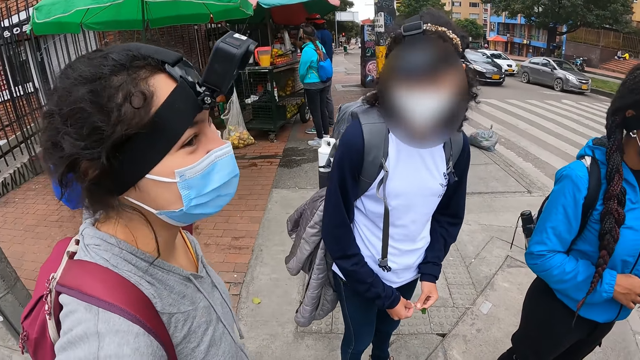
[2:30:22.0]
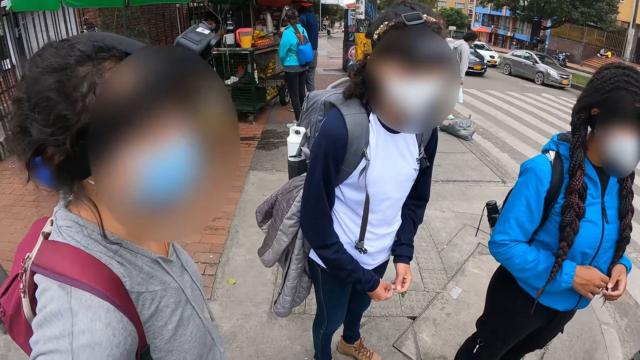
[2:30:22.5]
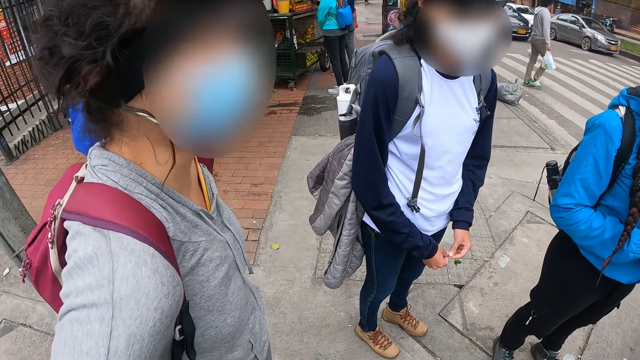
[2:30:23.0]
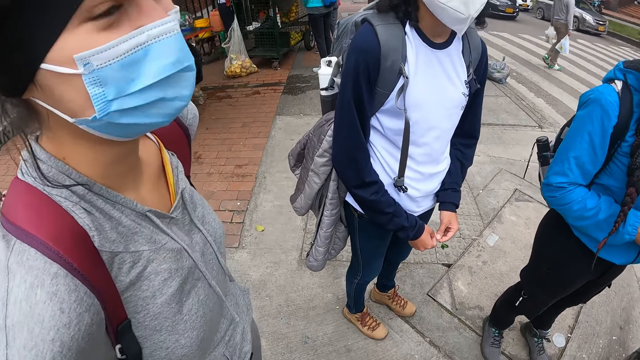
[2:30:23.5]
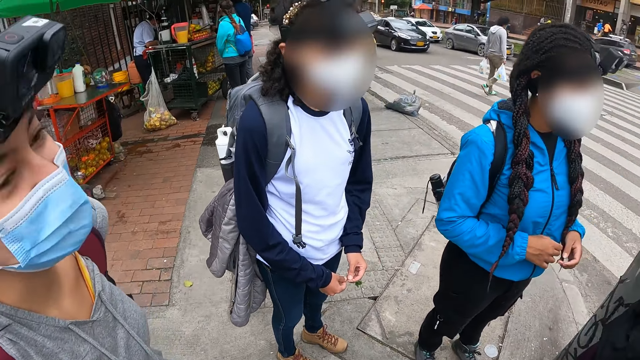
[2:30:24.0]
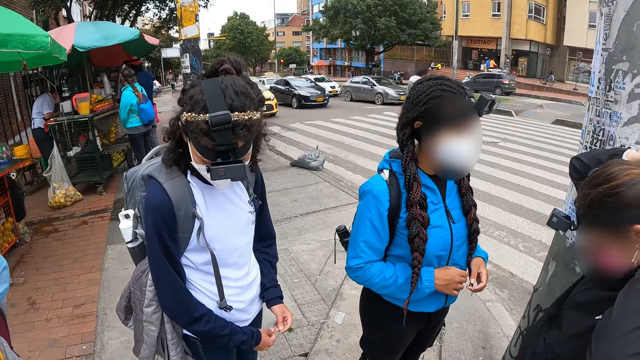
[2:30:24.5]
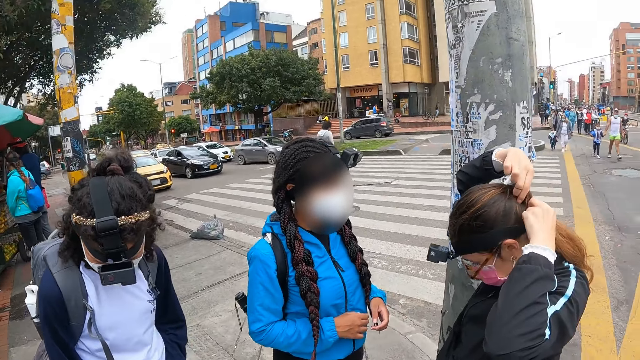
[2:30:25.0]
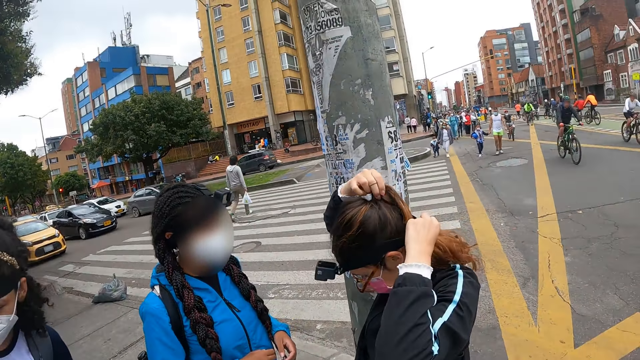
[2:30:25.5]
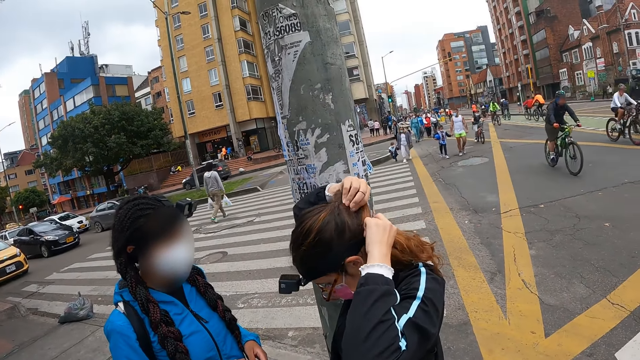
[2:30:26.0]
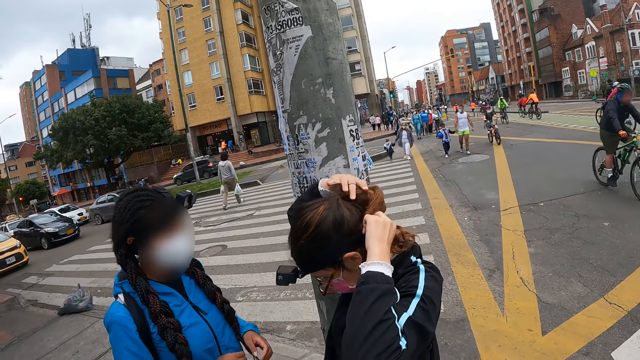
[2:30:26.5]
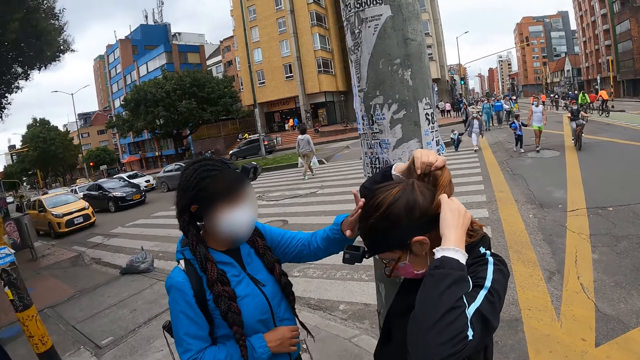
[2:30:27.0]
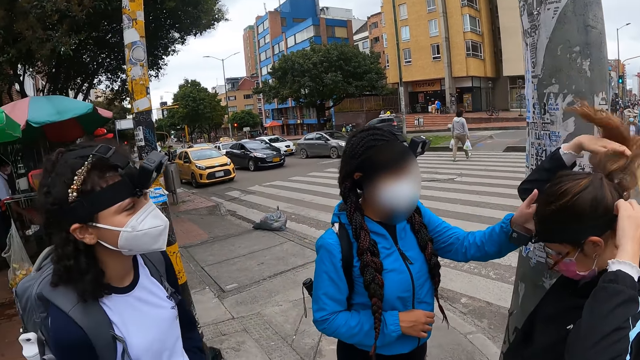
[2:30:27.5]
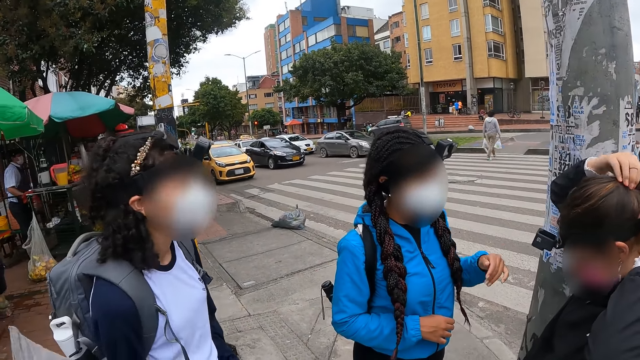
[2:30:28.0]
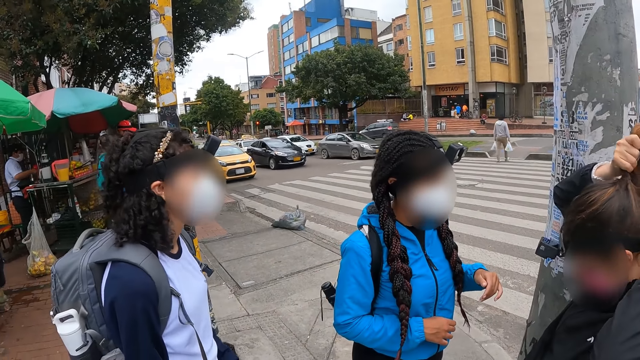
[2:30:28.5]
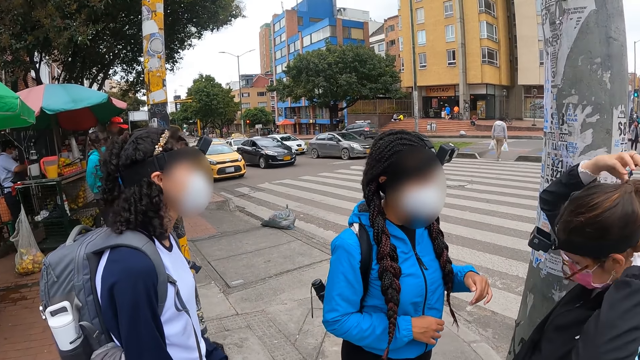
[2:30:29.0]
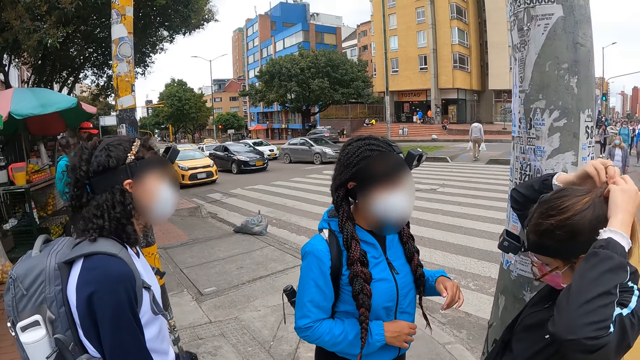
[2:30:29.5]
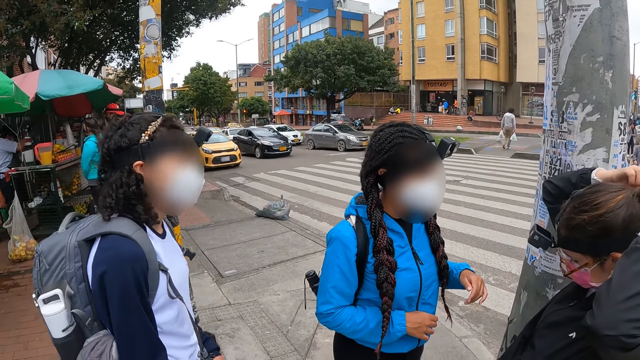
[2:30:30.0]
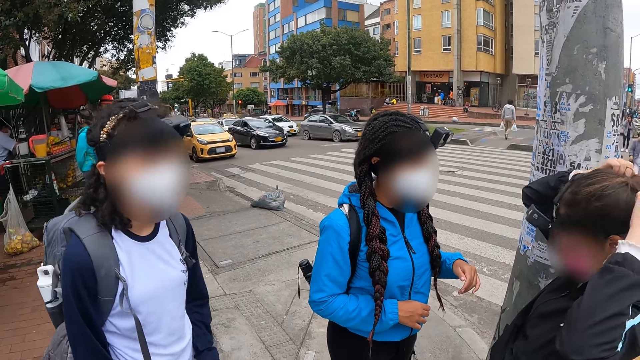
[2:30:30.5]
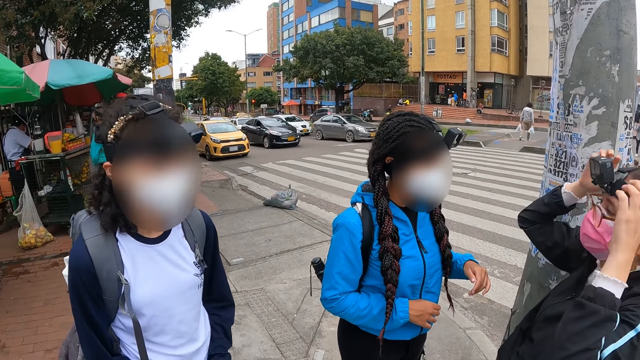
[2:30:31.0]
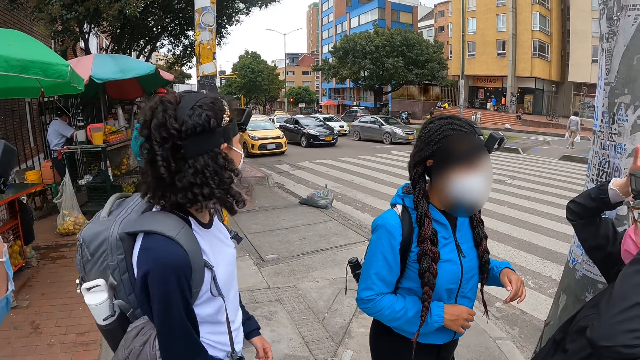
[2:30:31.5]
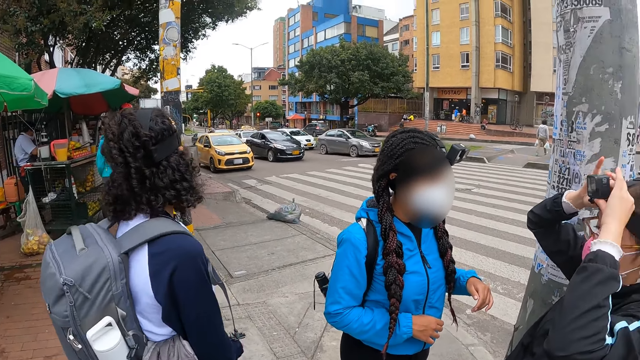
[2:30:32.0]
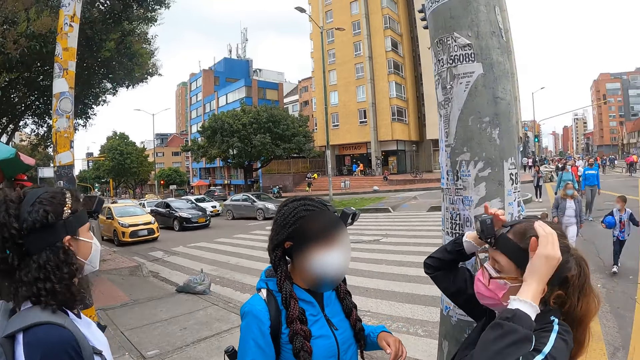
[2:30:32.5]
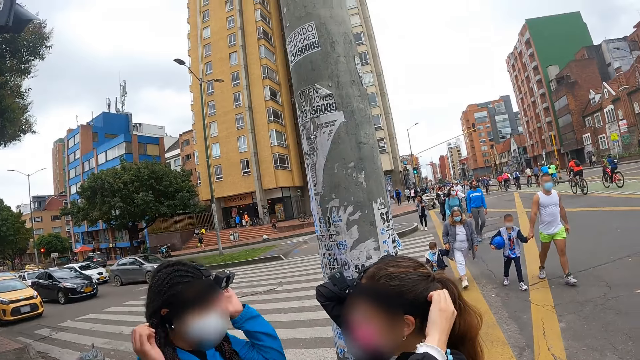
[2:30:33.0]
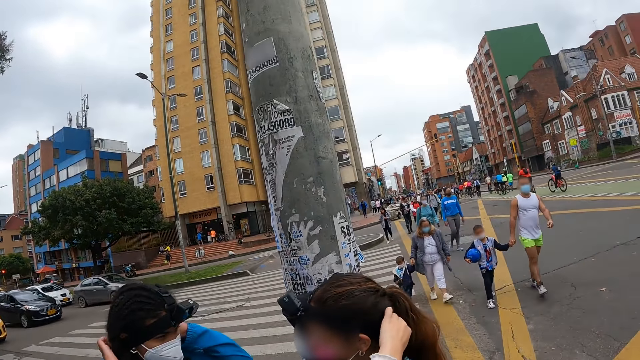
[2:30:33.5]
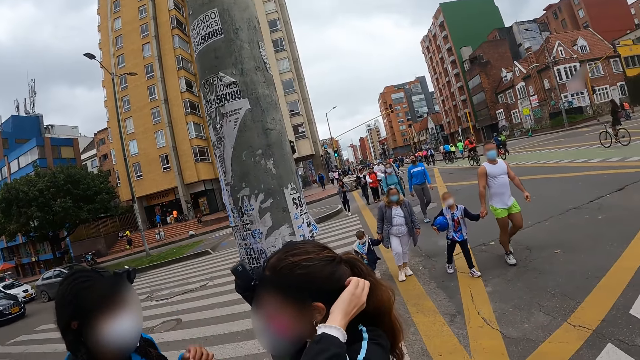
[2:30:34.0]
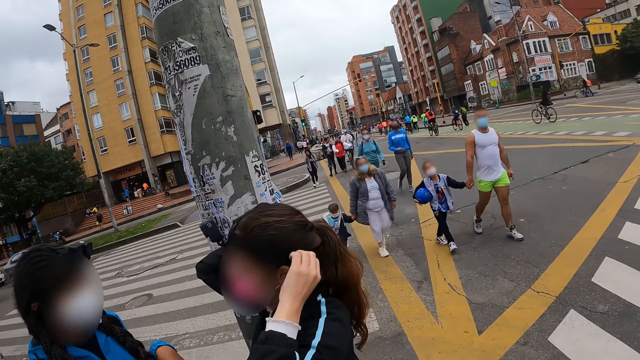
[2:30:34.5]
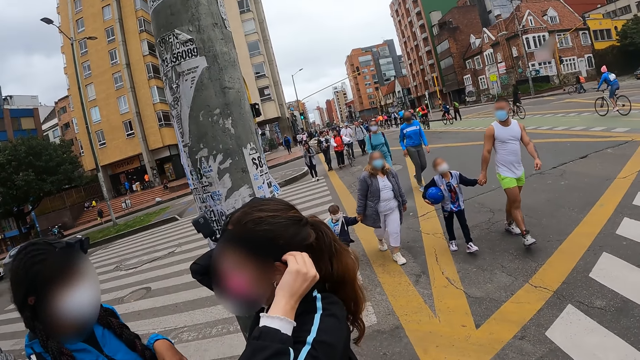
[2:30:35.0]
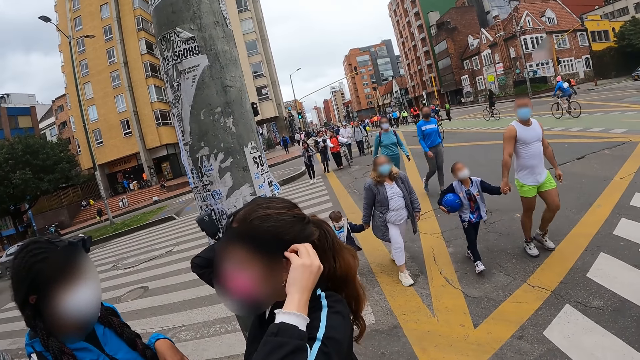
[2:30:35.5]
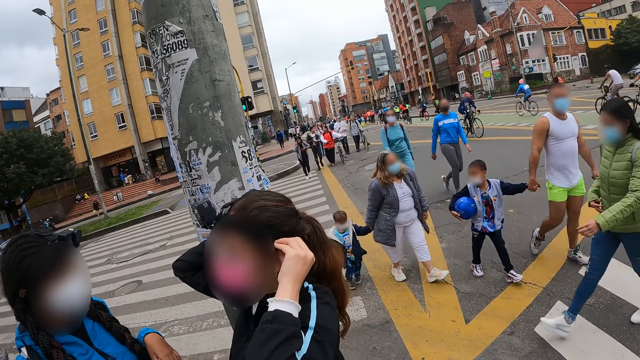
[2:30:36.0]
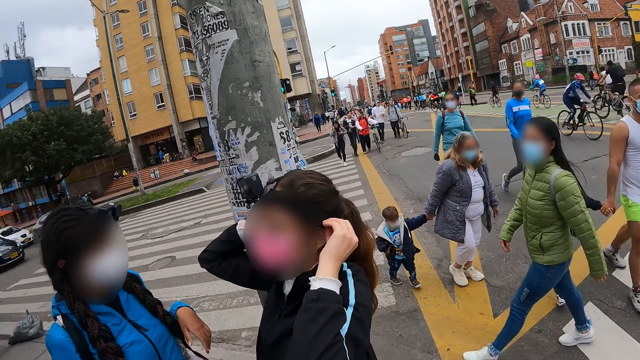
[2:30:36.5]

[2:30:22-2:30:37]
A girl touches the head of another girl. The first girl adjusts her camera. The first girl interacts with the other girl.

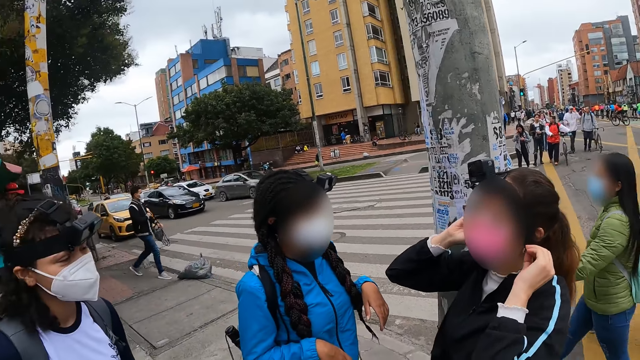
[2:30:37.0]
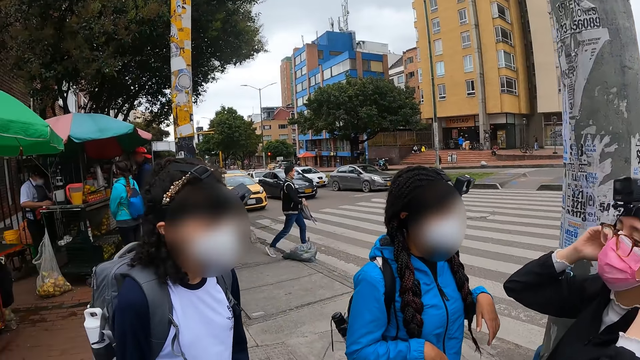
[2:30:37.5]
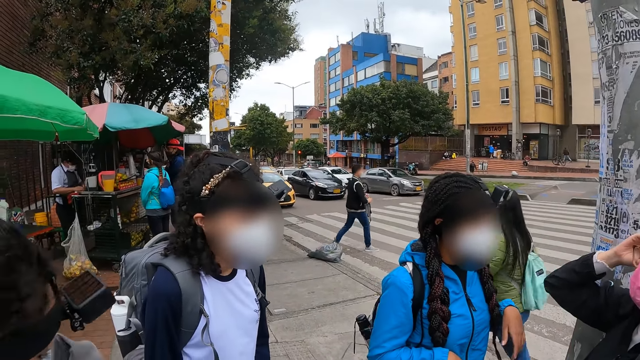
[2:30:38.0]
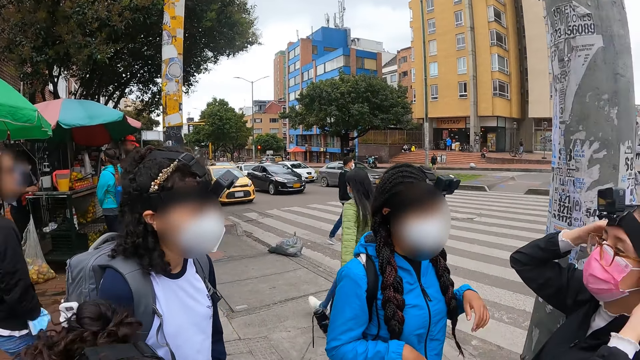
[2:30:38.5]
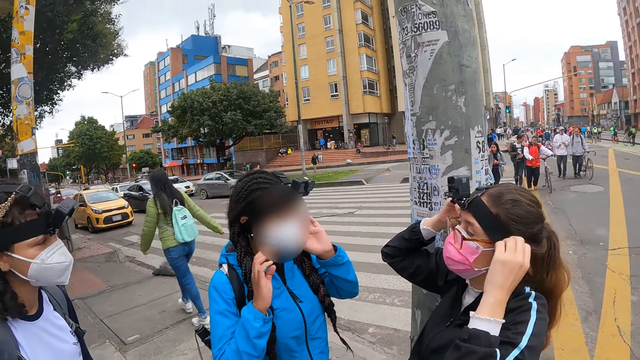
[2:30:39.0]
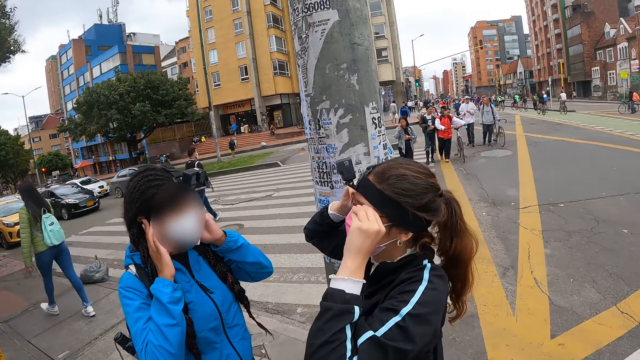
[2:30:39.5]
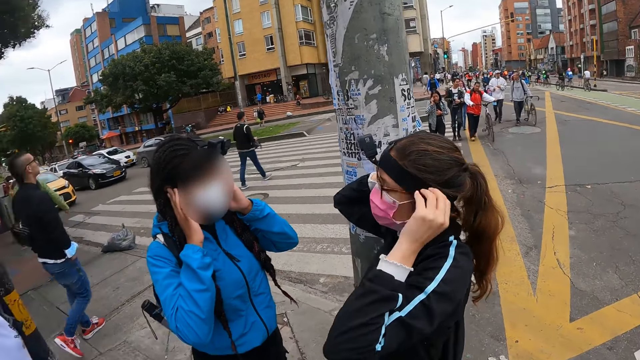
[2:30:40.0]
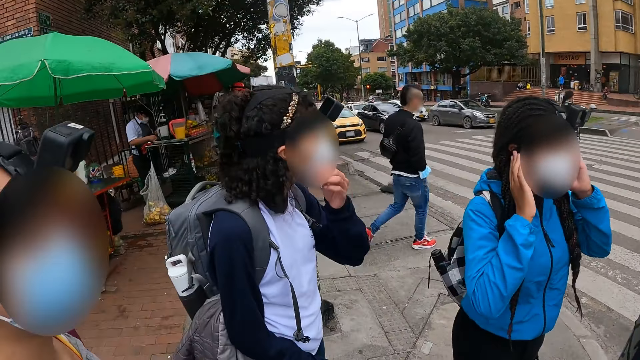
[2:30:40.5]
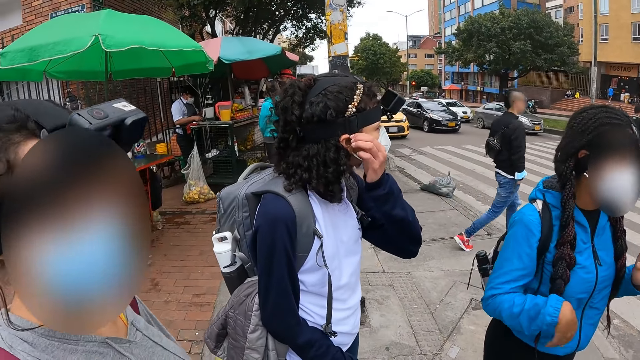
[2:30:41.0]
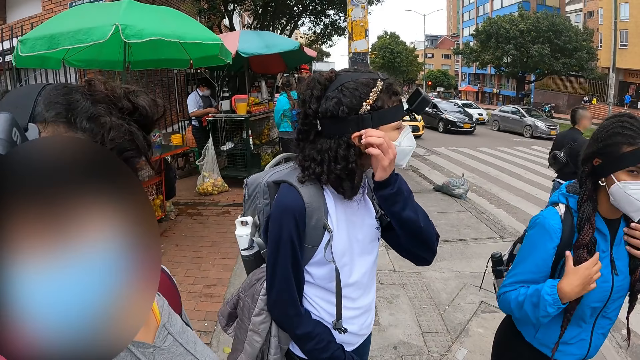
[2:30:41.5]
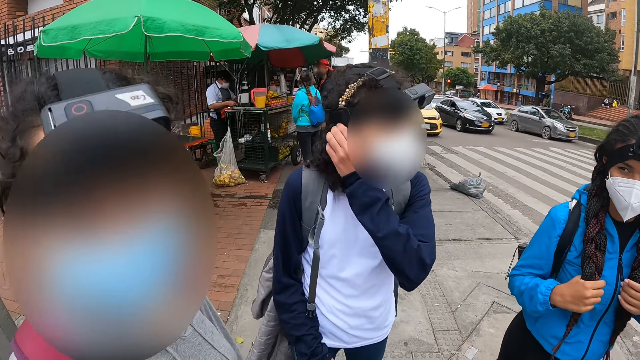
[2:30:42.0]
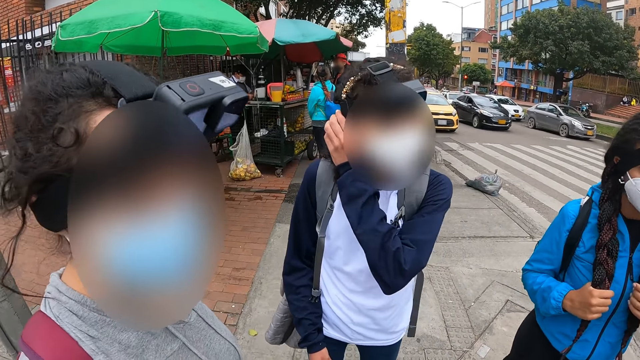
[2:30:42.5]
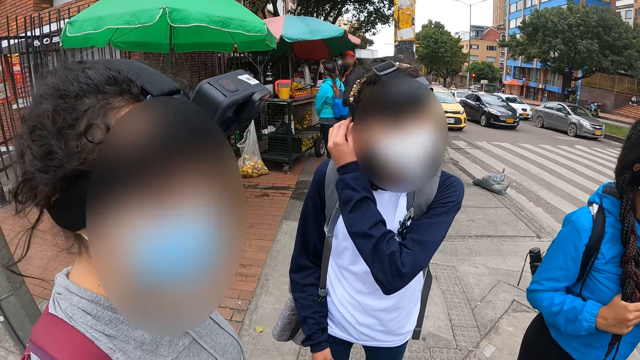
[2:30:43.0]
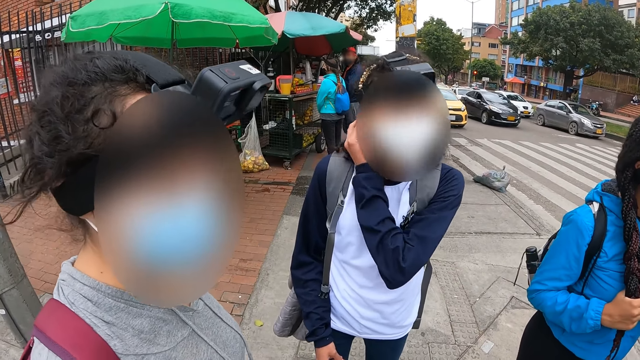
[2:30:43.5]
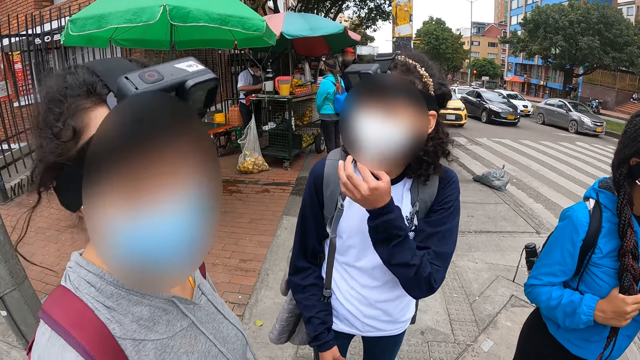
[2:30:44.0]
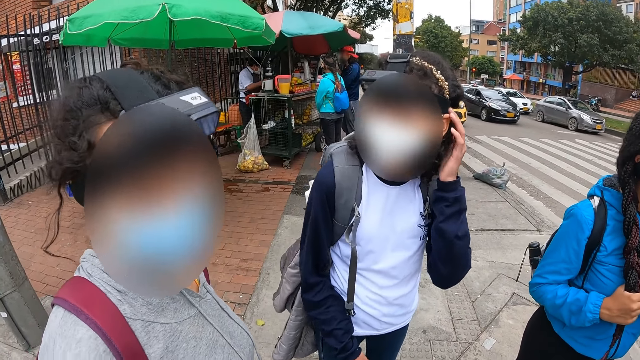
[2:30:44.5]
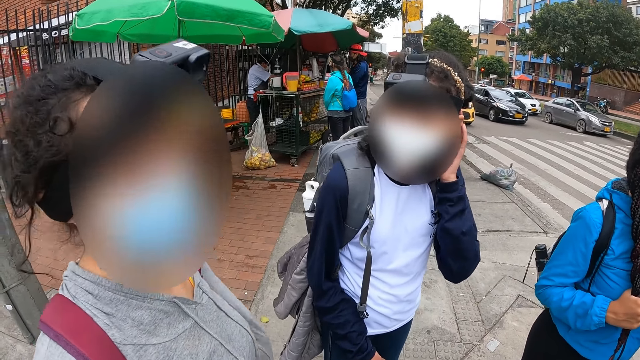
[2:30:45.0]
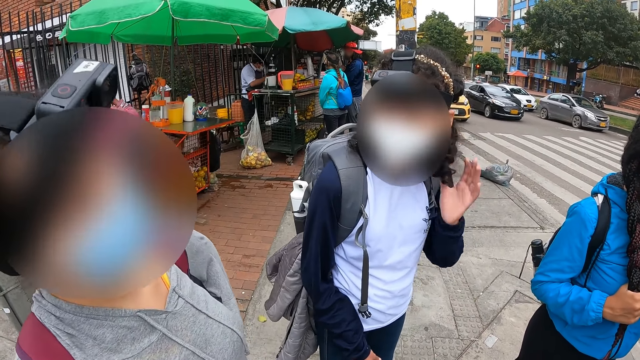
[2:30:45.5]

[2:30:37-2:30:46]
A girl interacts with the camera wearer. Another girl holds her hair with both hands.
